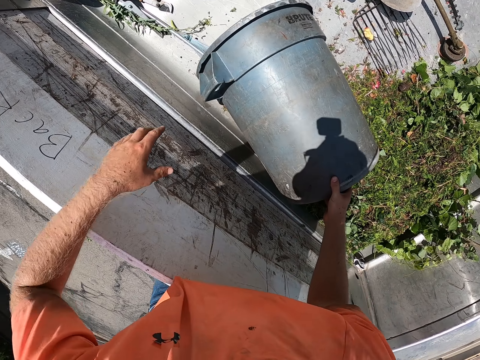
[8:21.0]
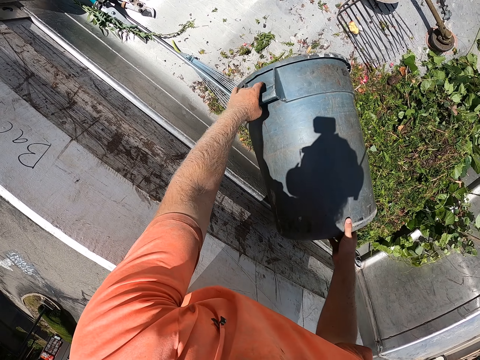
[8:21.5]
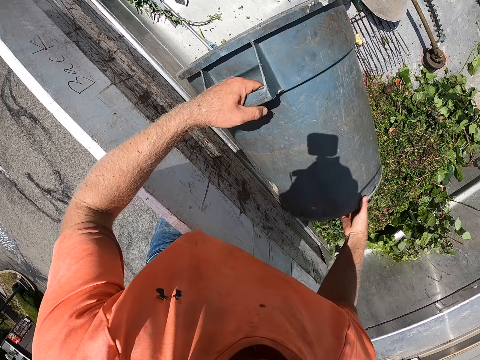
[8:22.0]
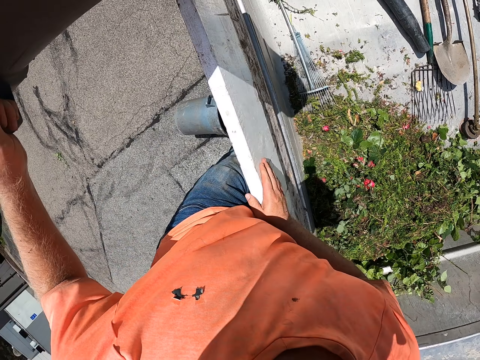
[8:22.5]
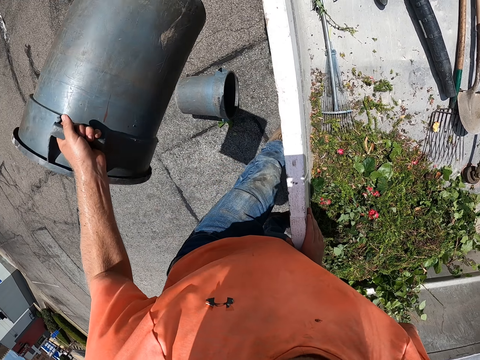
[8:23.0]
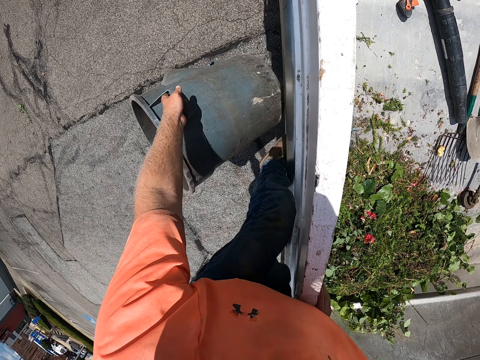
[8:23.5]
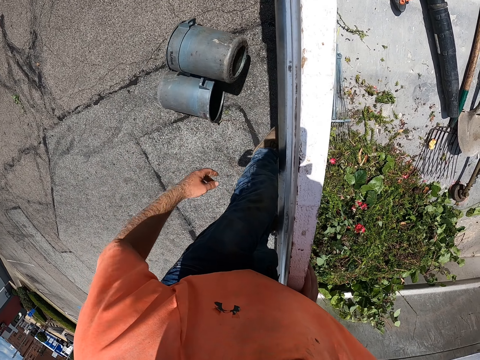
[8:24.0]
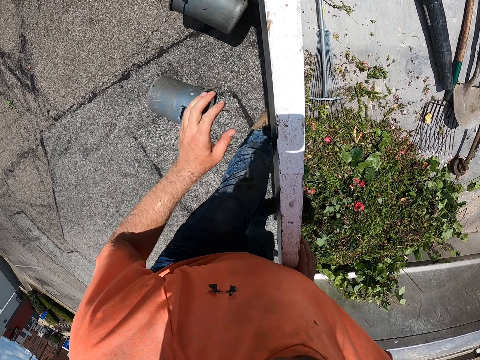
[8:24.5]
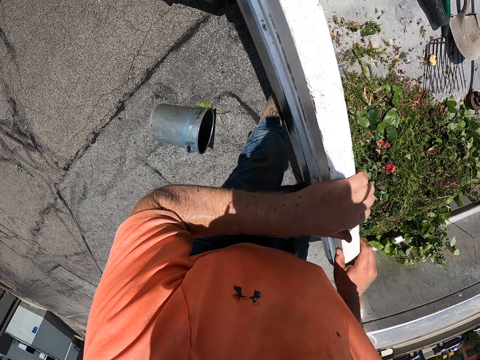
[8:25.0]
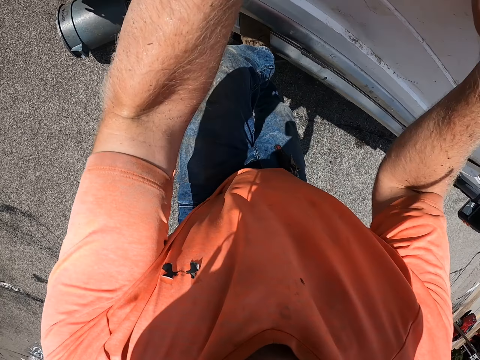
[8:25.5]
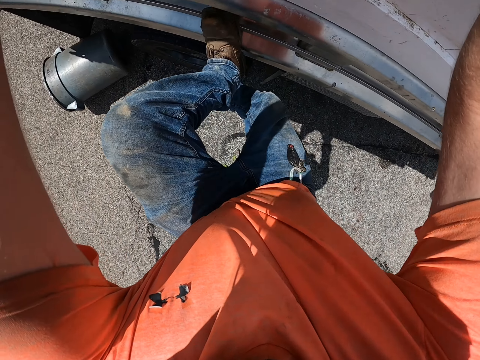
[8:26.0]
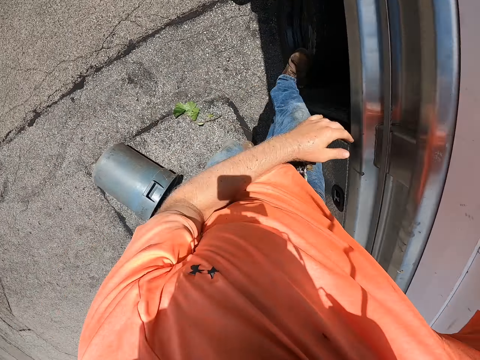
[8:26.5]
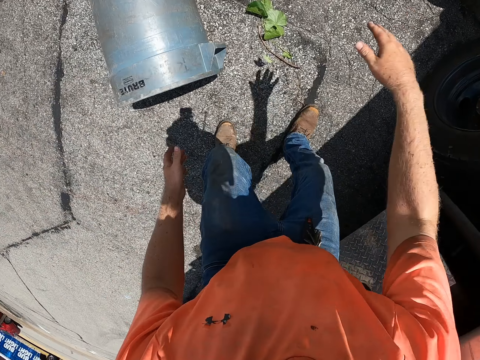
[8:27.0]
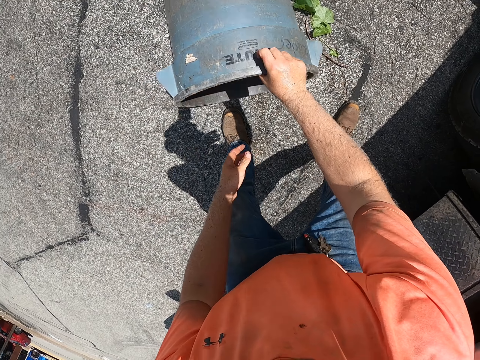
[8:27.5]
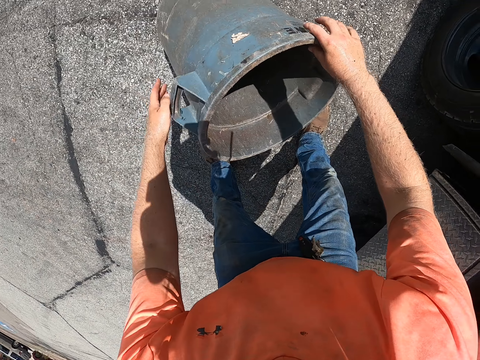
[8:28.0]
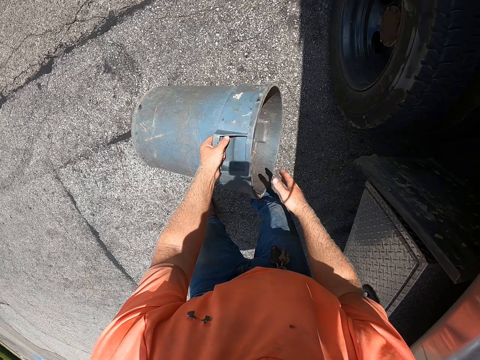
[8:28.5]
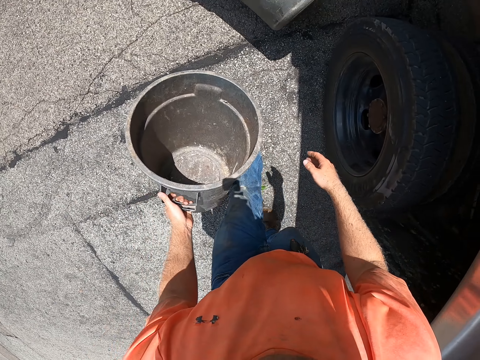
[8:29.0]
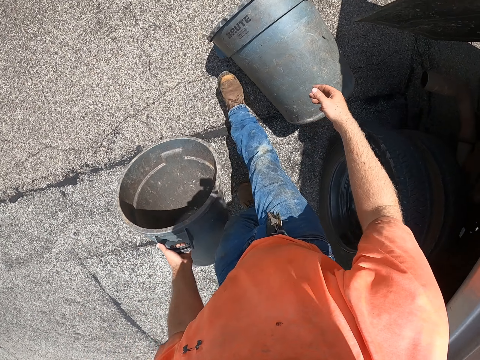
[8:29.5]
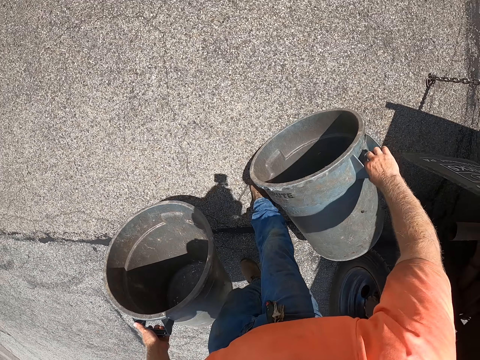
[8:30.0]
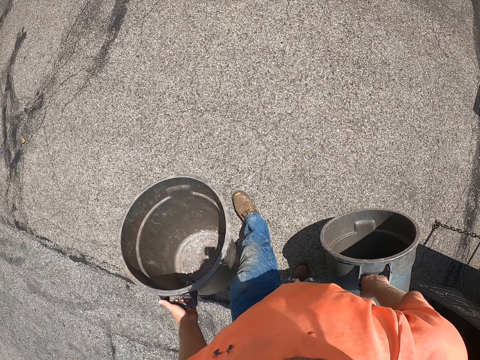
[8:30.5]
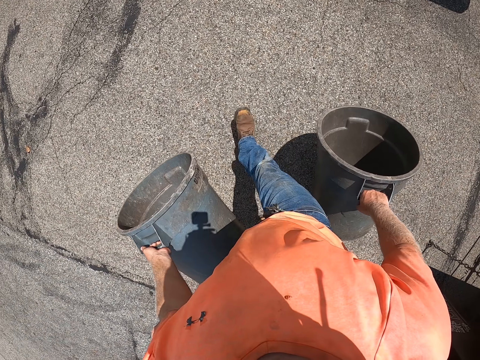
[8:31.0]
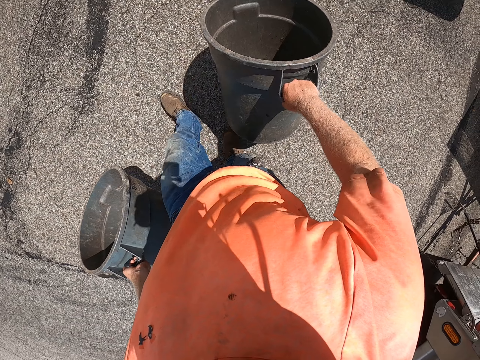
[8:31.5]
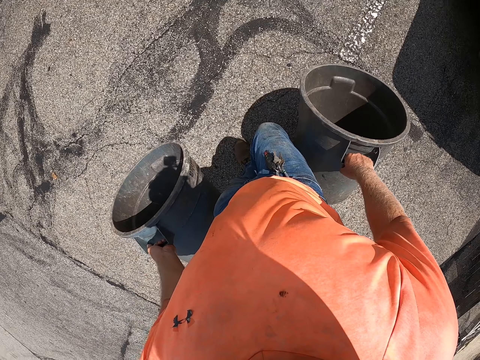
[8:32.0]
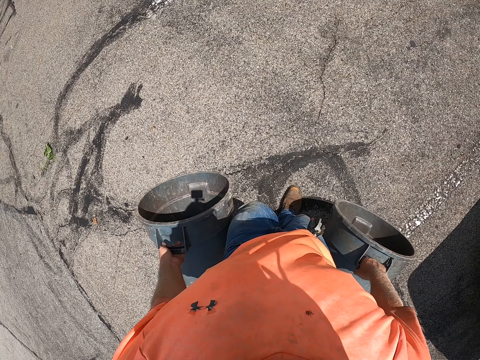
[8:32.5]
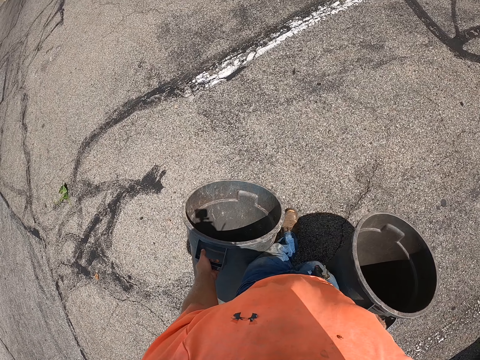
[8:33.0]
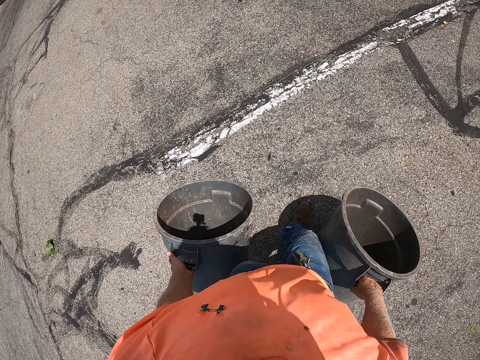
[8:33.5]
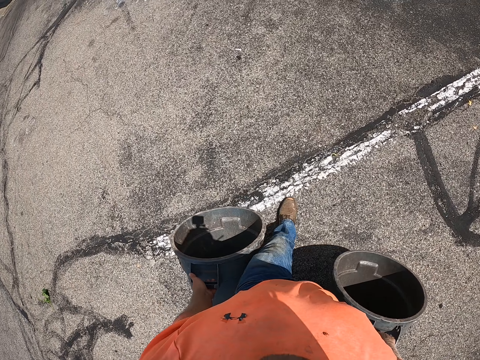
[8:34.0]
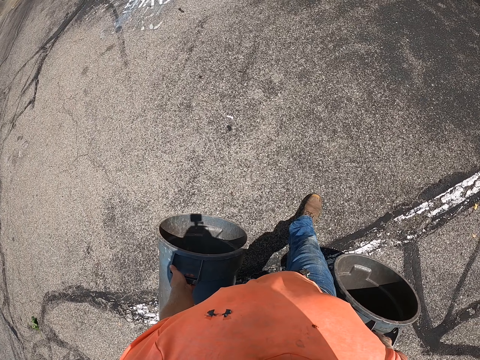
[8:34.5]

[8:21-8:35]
The camera wearer picks the trash bin from the trunk of the truck with his right hand. He drops the trash bin on the floor with his left hand. He climbs down from the truck. He carries the bins. He picks the trash bin from the floor with his right hand. He moves the trash bin to his left hand. He picks the trash bin from the floor with his right hand.

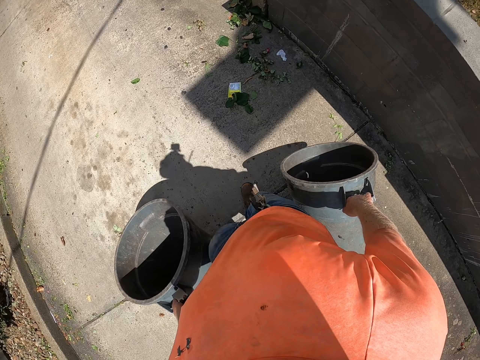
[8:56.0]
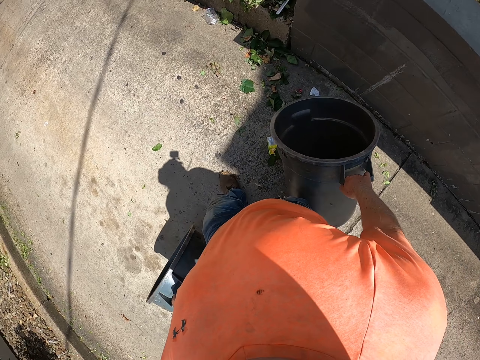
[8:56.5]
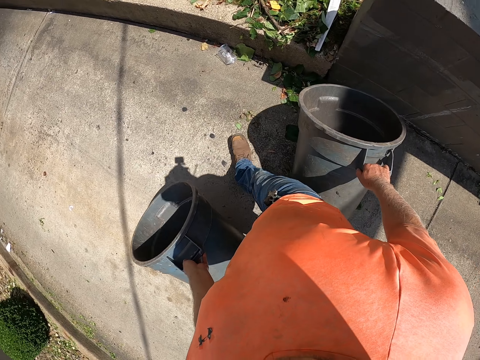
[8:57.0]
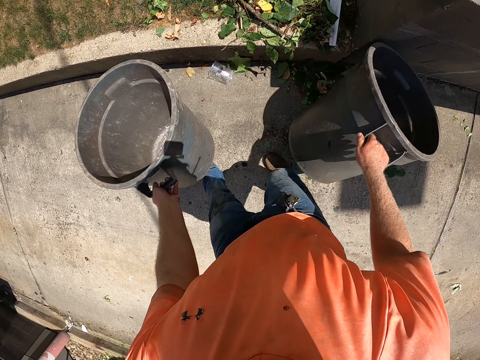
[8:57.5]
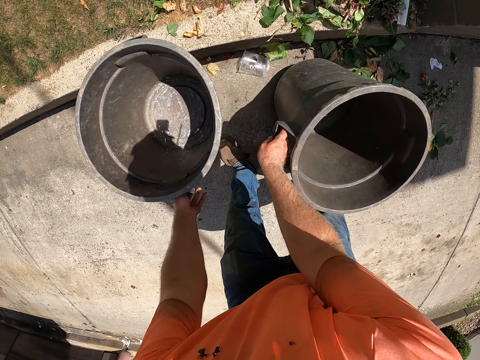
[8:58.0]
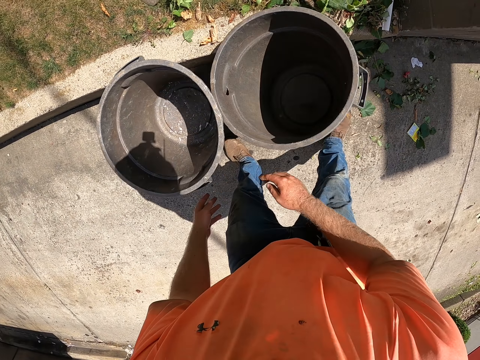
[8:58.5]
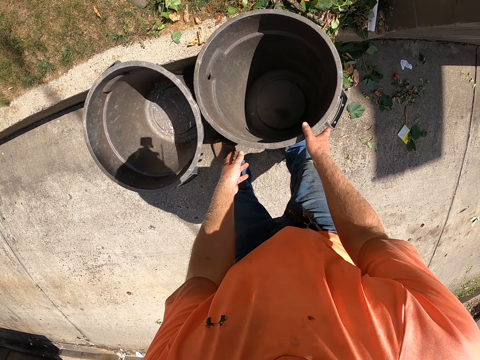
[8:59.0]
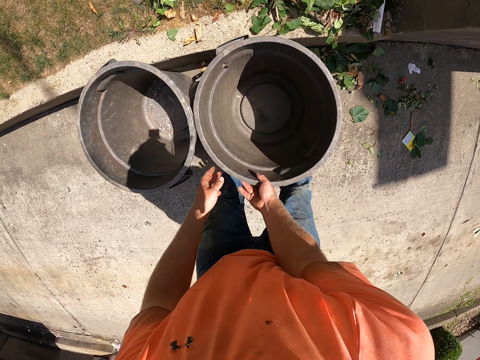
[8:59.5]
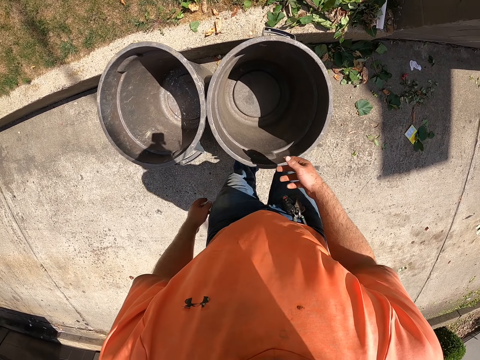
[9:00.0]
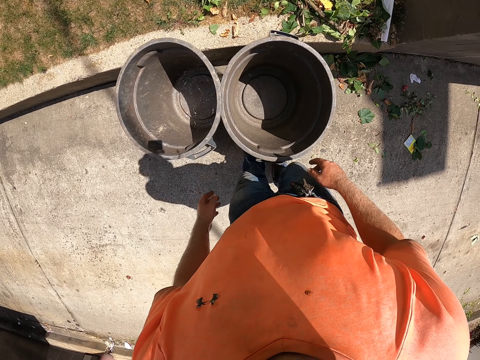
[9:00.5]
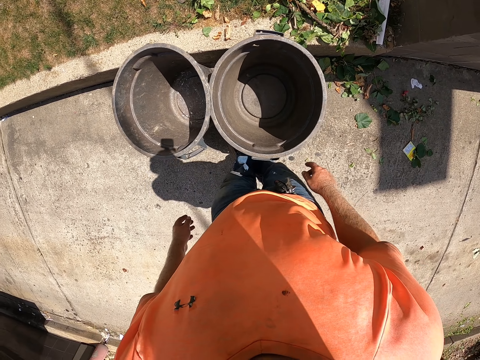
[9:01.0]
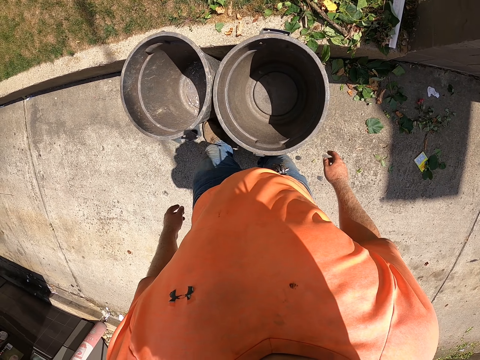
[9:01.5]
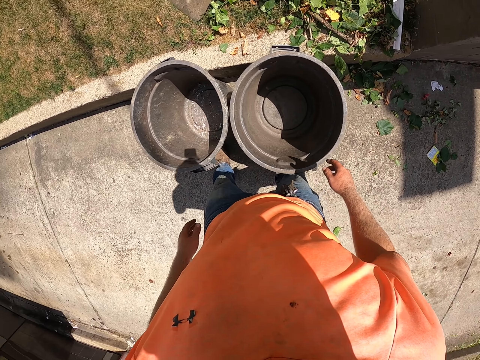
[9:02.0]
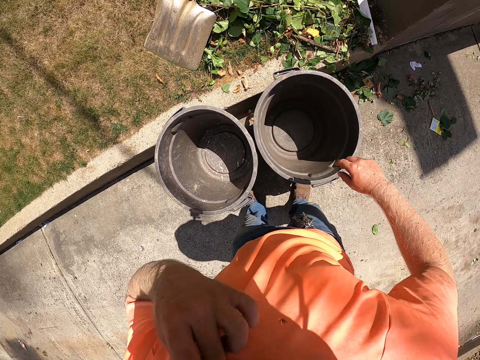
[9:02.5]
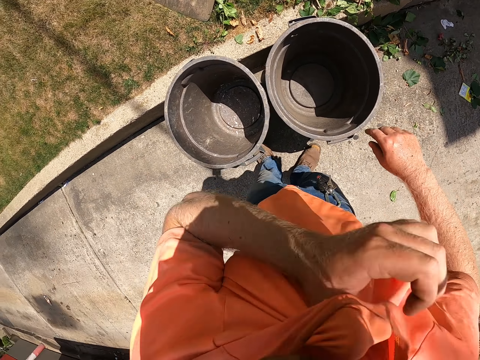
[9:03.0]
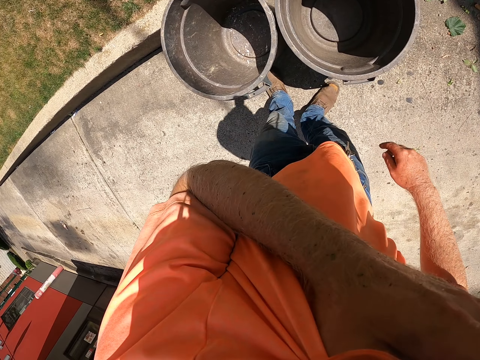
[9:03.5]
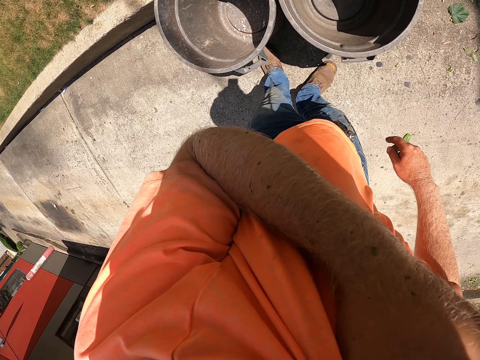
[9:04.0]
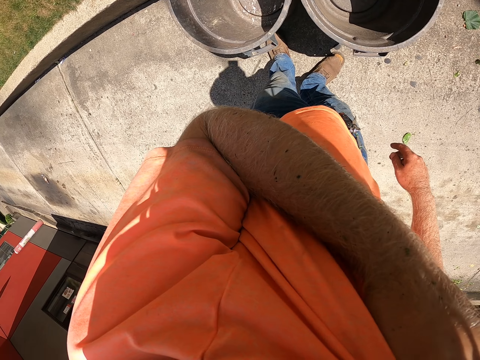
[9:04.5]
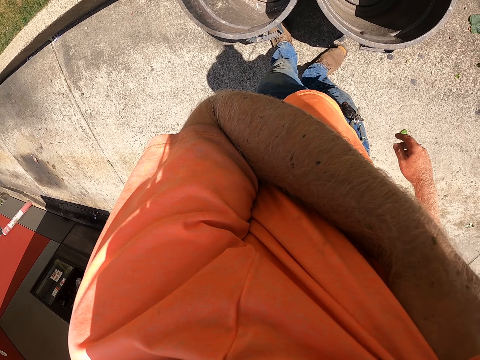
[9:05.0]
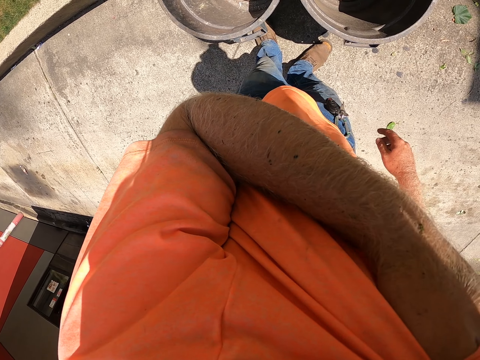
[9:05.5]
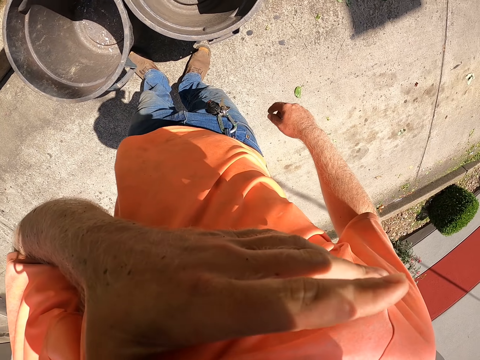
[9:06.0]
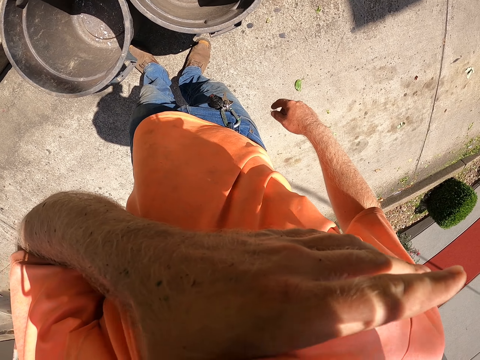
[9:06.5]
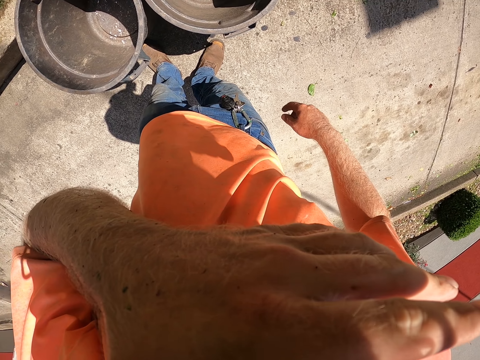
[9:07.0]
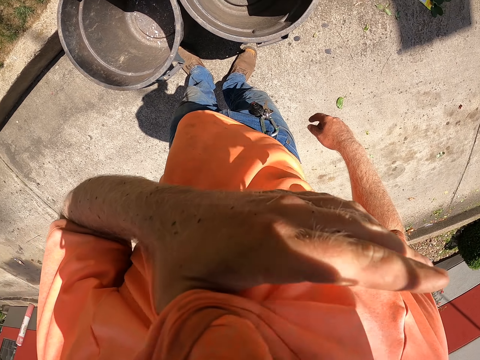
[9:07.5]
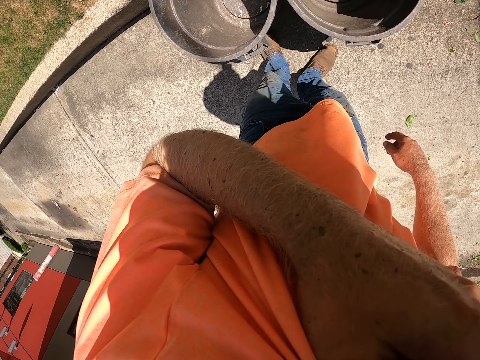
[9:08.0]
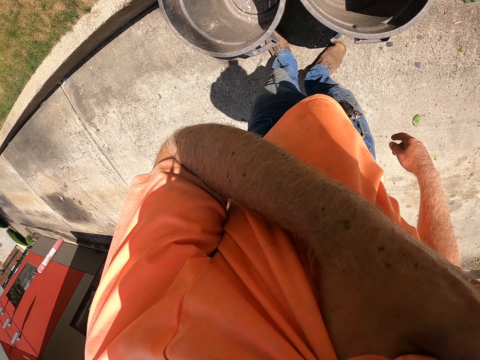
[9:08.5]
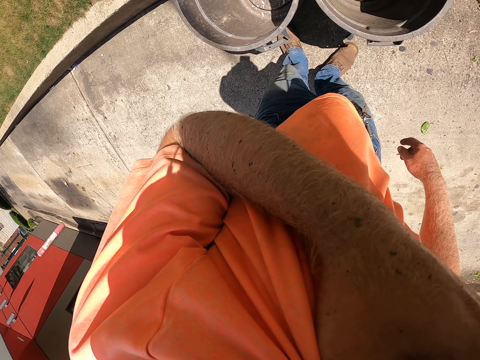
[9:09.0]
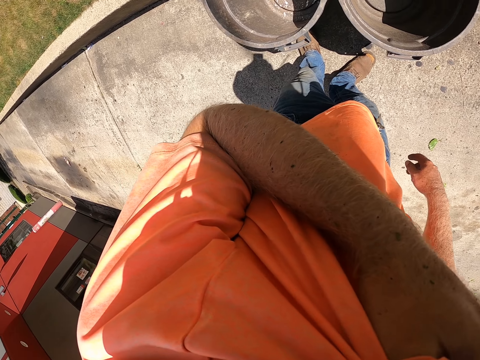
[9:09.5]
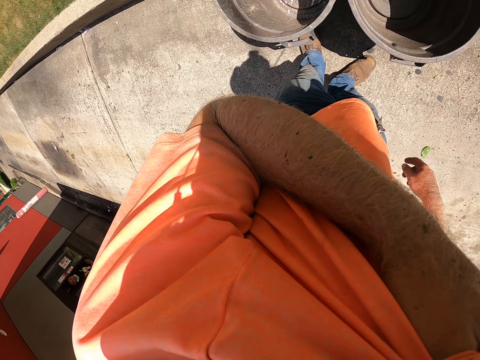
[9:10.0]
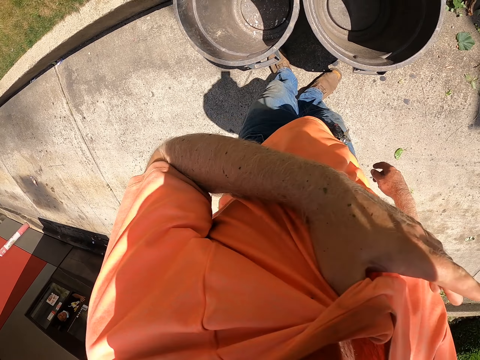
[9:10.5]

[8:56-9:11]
The camera wearer drops the trash bin on the floor with his right hand. He drops the trash bin on the floor with his left hand. He cleans his face with his cloth.
